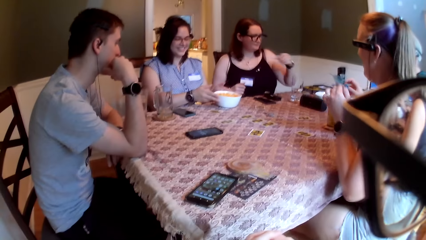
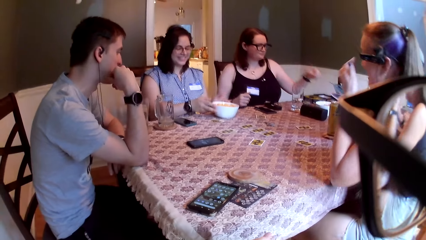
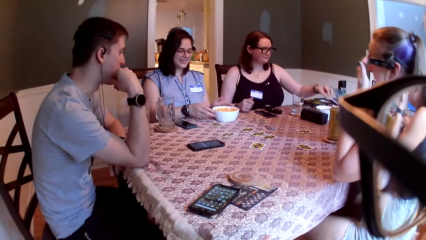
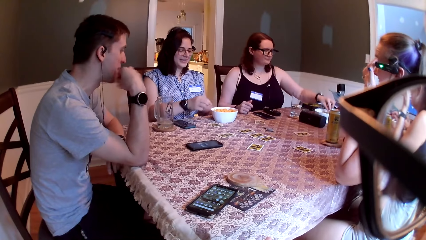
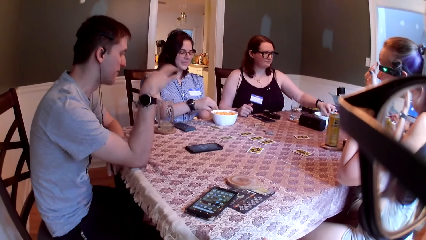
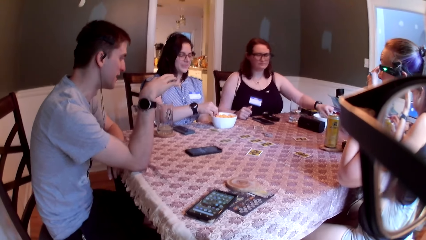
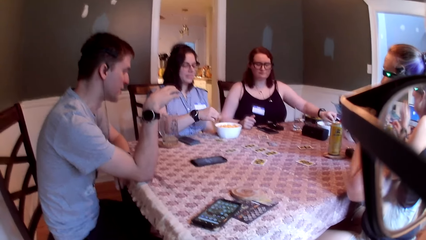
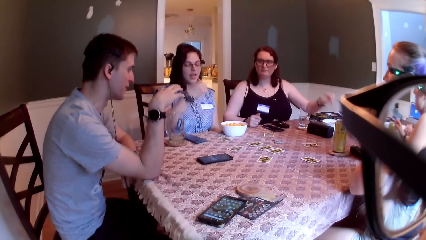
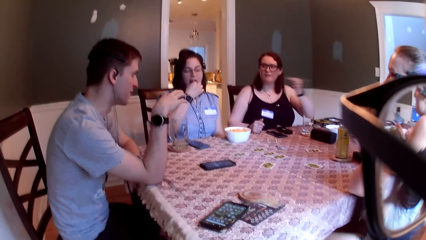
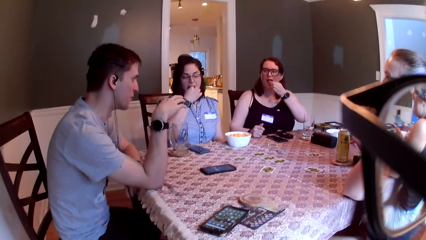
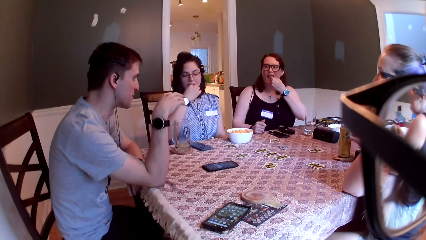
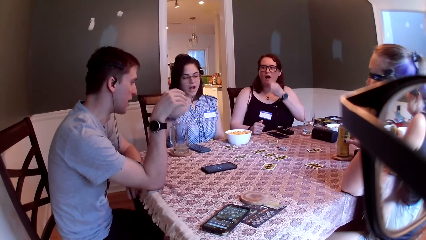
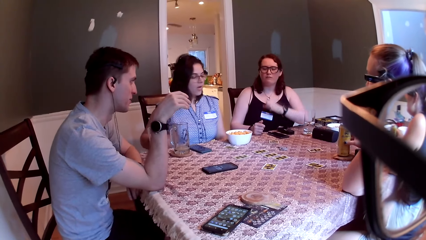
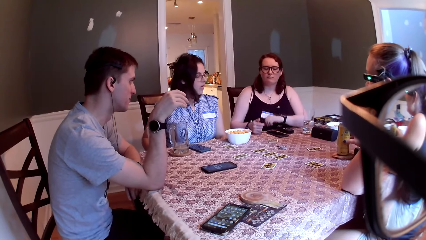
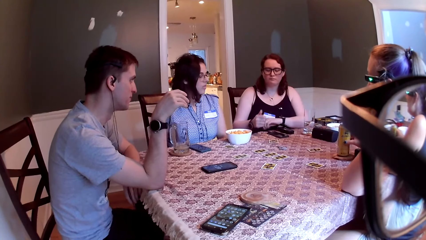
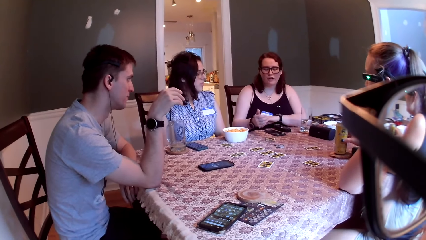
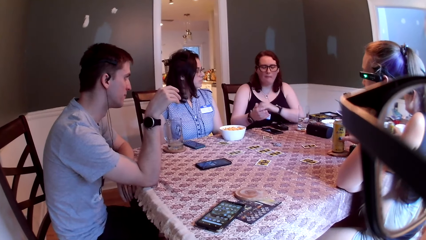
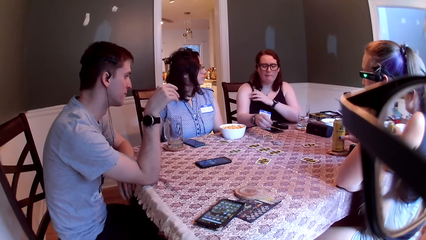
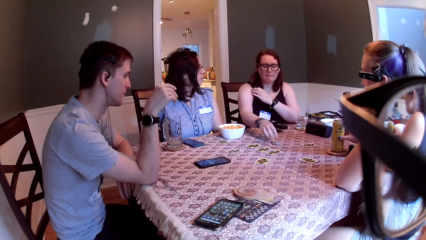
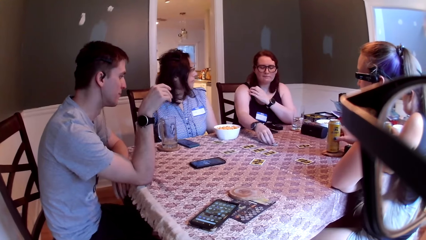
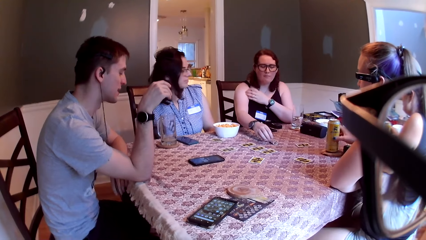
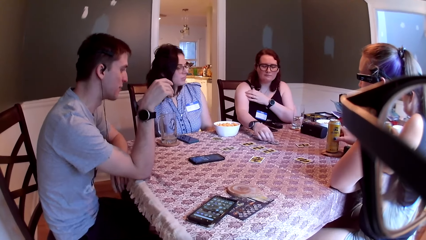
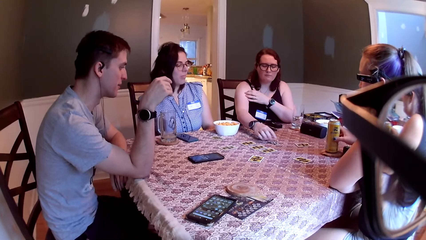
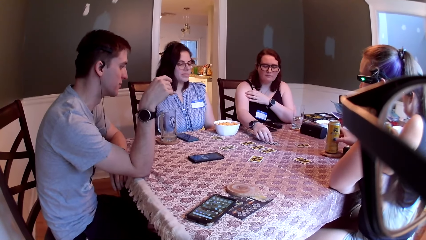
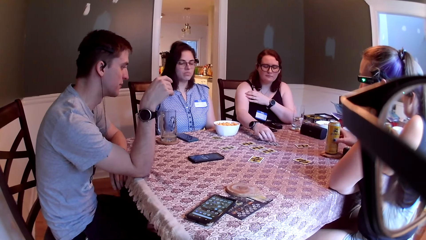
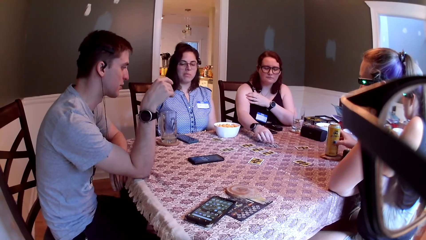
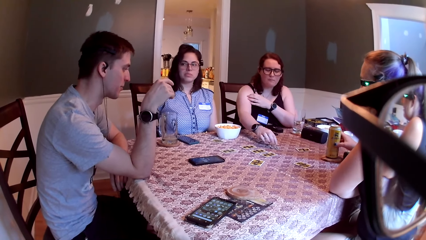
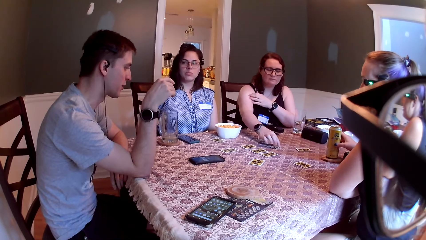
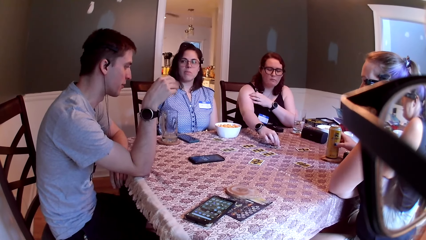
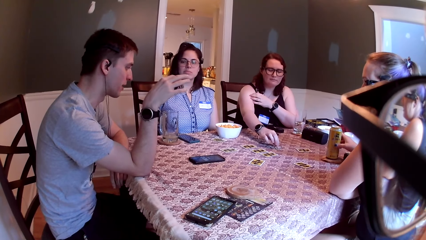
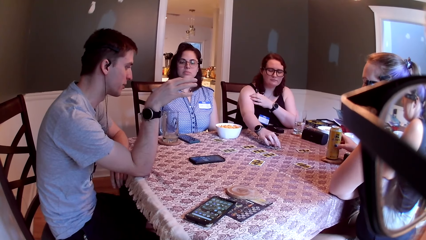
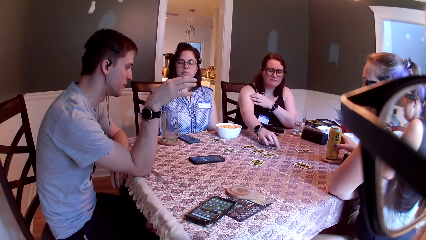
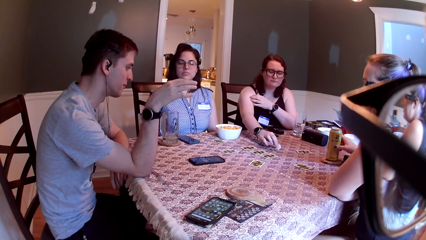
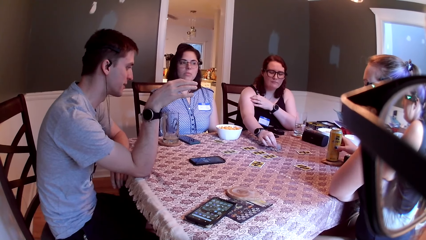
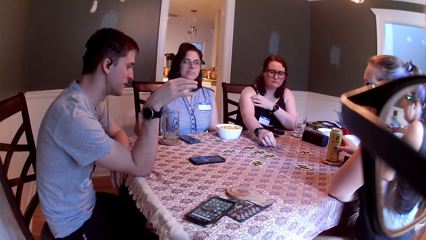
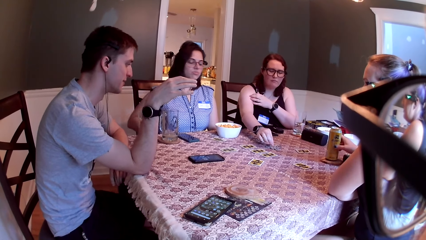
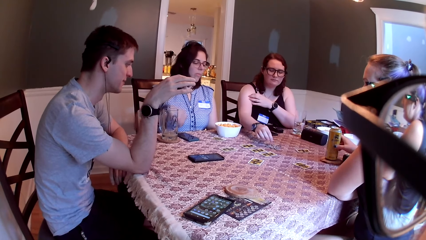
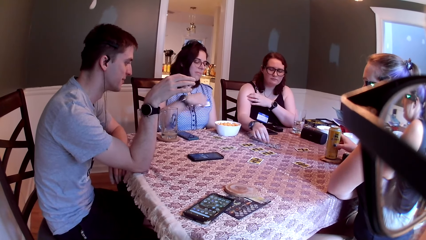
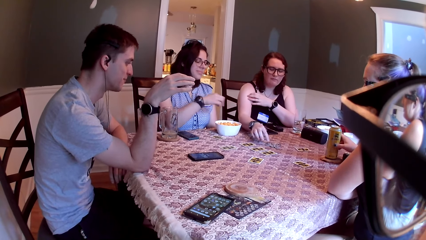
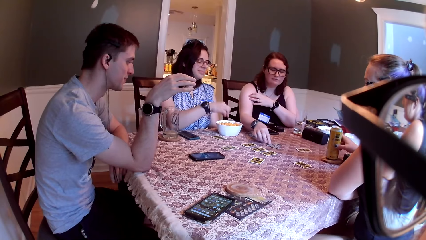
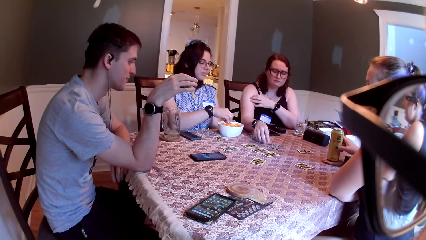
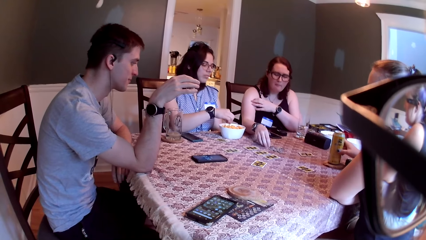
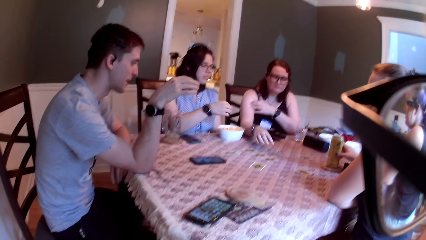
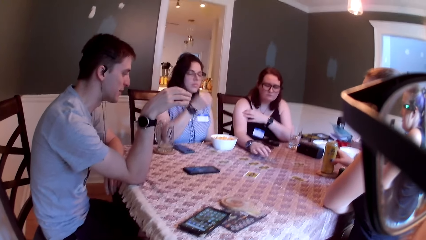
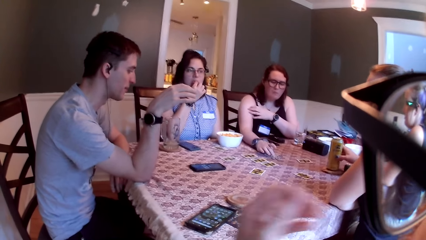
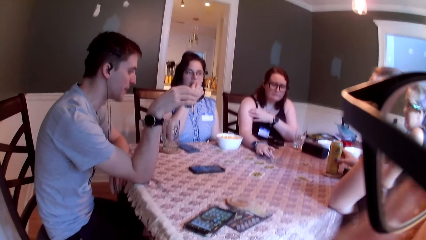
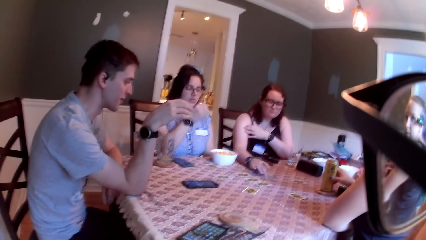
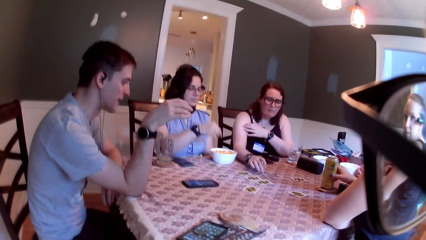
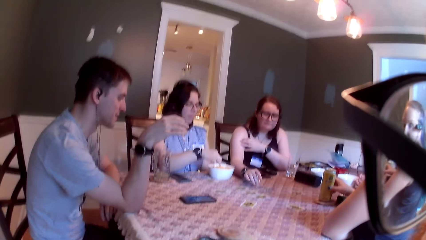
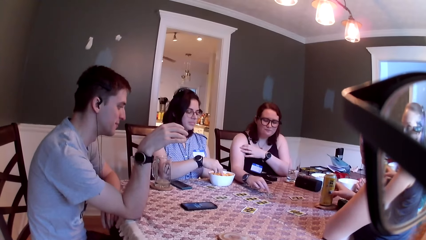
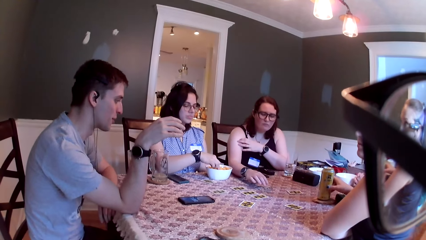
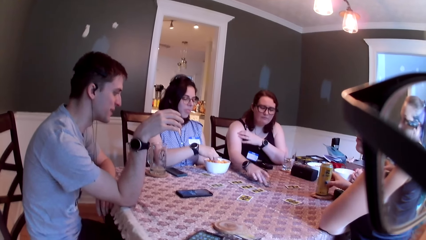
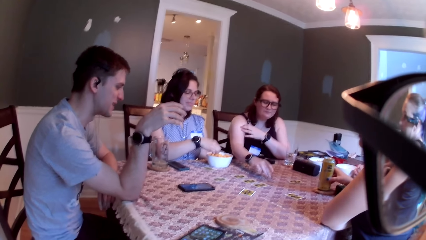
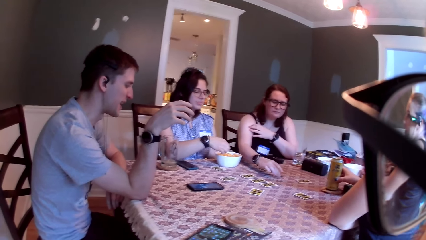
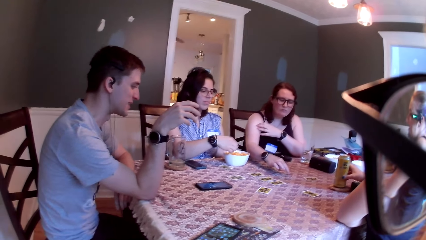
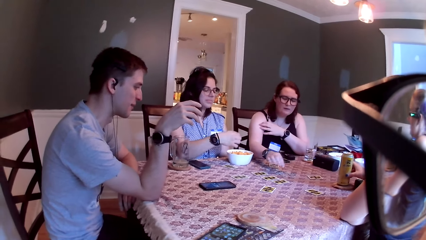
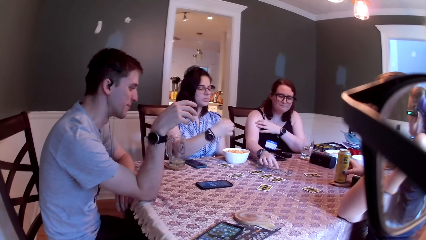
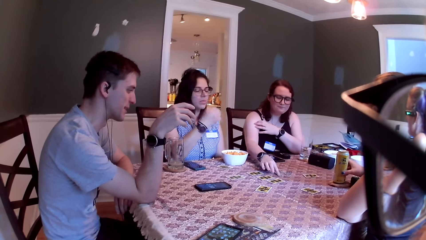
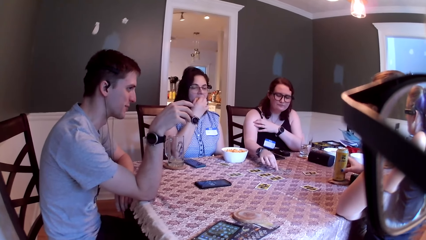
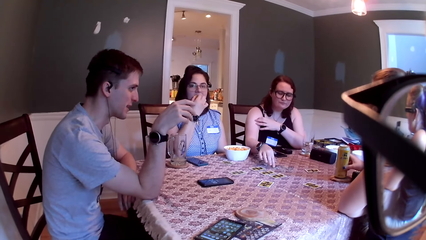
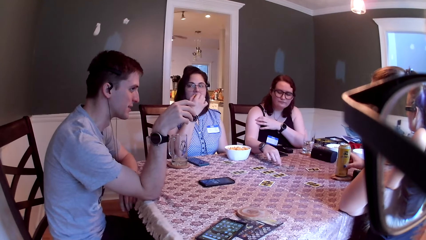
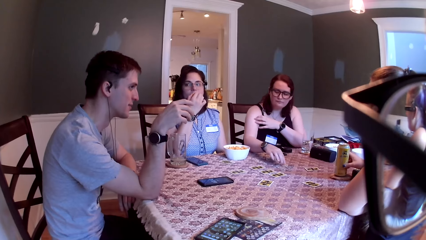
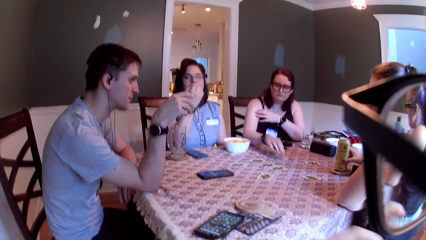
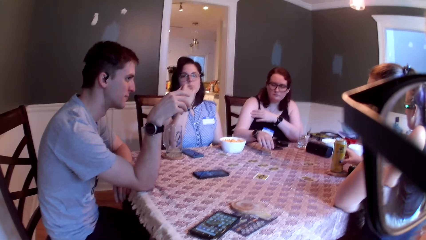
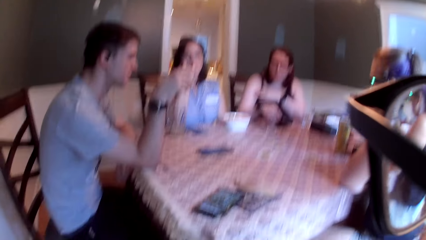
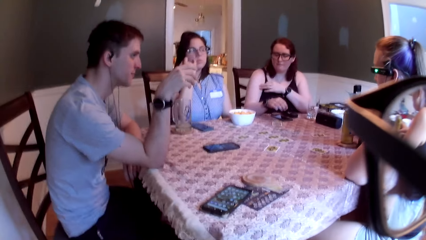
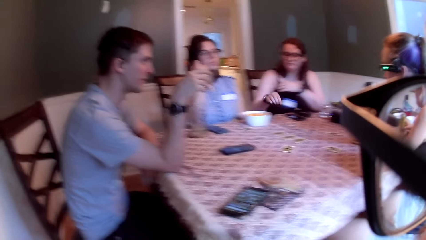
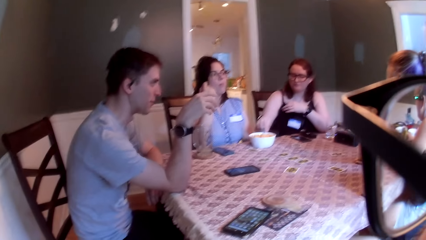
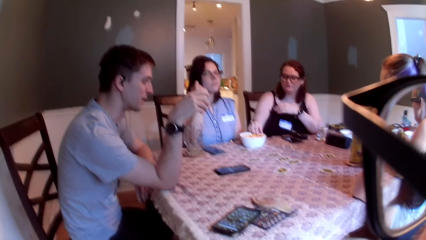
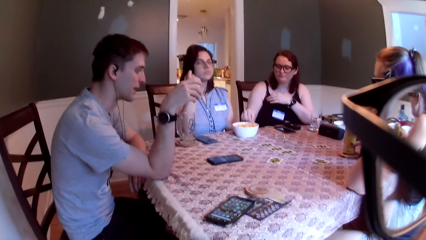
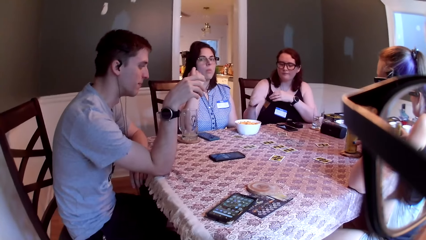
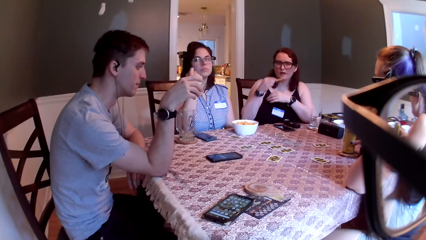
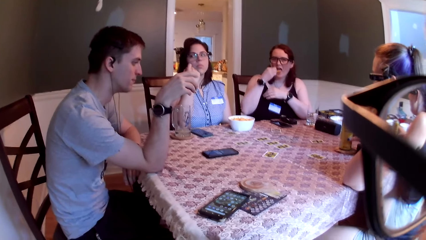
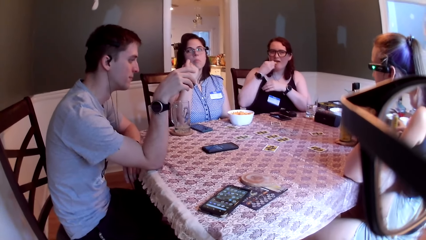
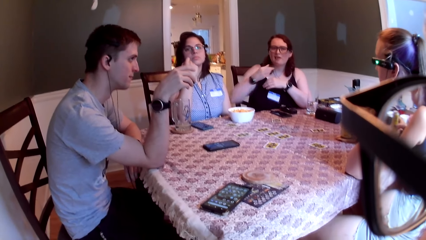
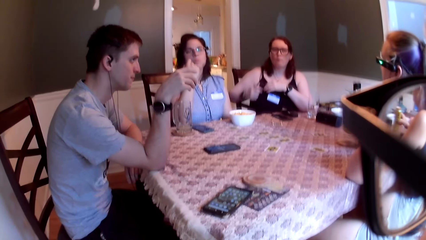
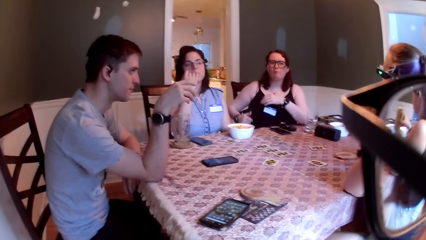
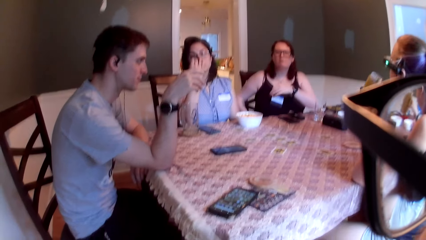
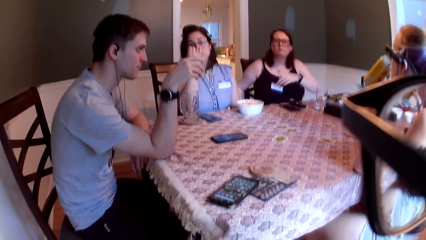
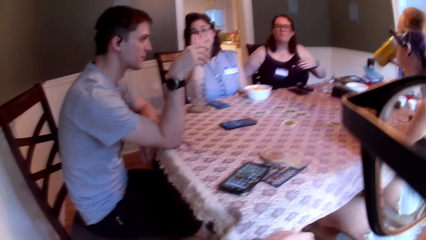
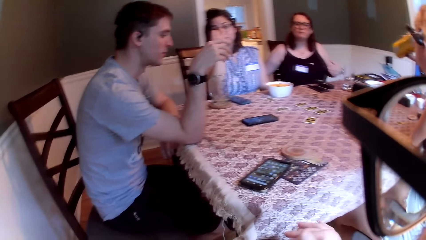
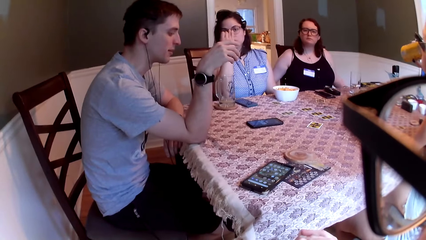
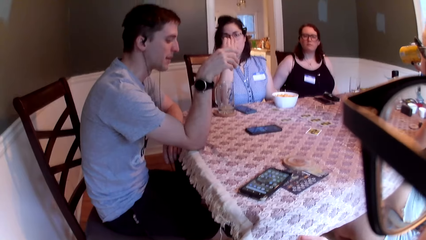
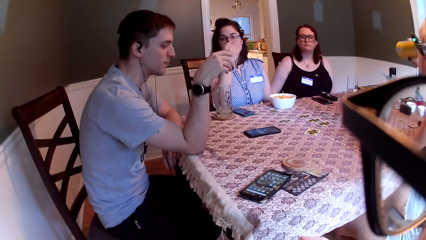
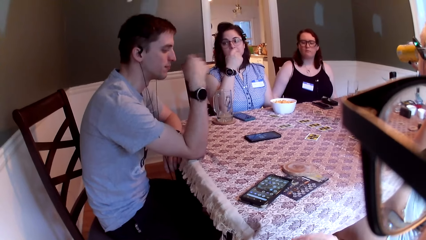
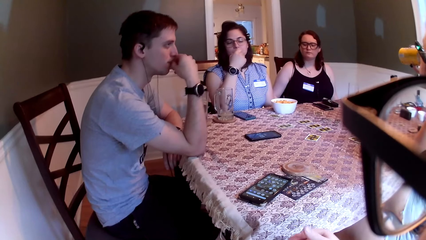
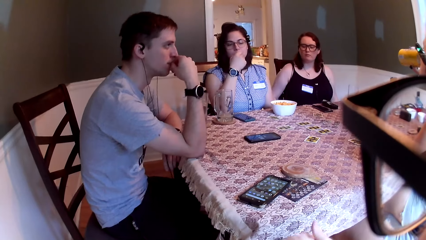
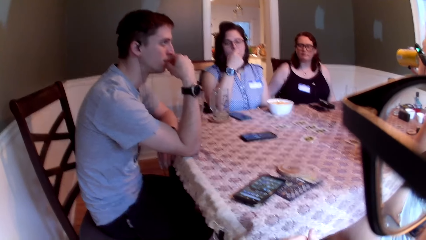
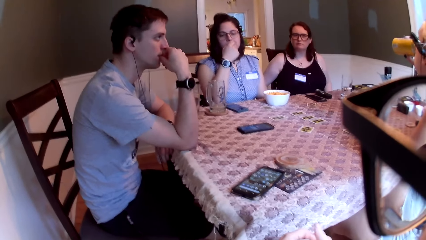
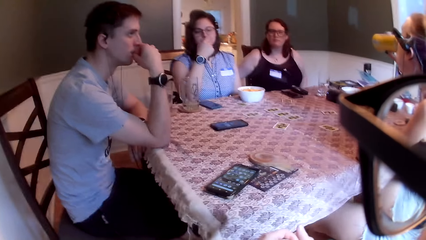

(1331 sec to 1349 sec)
A woman holds the bowl on the table with both hands. A man speaks to a group of people on the table. Another woman picks a cashew nut from the bowl on the table with her left hand. The first woman picks a cheese snack from the bowl on the table with her right hand and eats the snack. The second woman touches some coins on the table. A third woman touches playing cards on the table. The first woman picks a cheese snack from the bowl on the table with her right hand and eats snacks. She picks a cheese snack from the bowl on the table with her right hand again. The second woman touches some coins on the table. She picks a cheese snack from the bowl on the table with her right hand. A fourth woman sips from a can of soft drink in her right hand.
